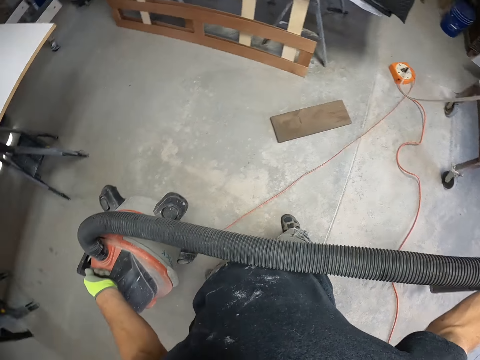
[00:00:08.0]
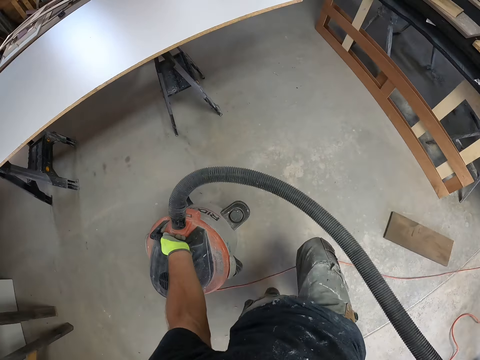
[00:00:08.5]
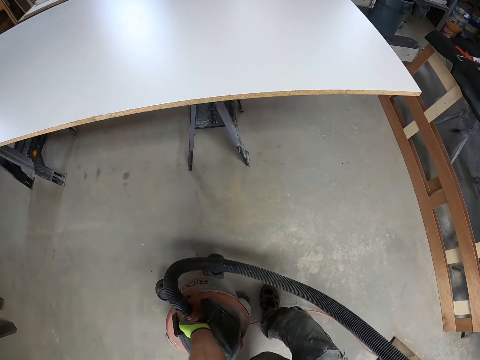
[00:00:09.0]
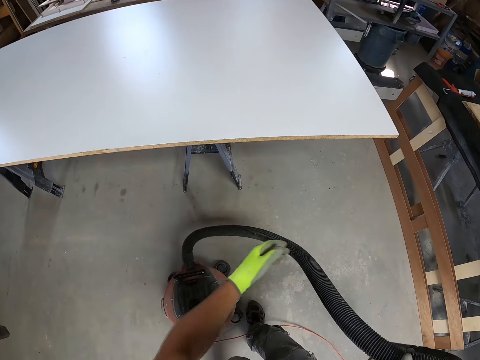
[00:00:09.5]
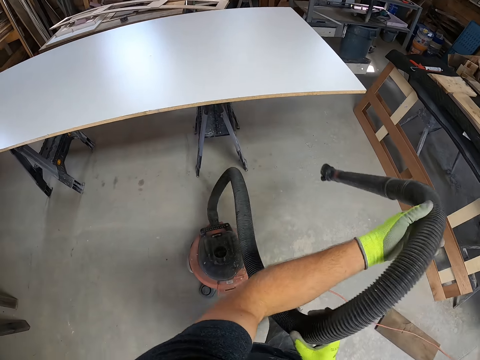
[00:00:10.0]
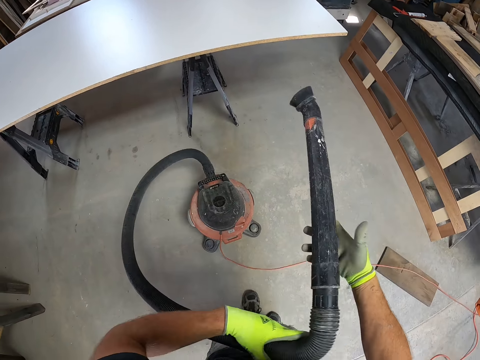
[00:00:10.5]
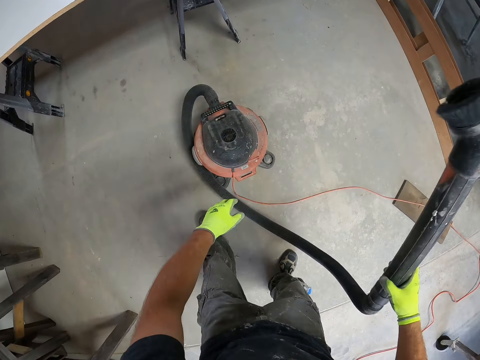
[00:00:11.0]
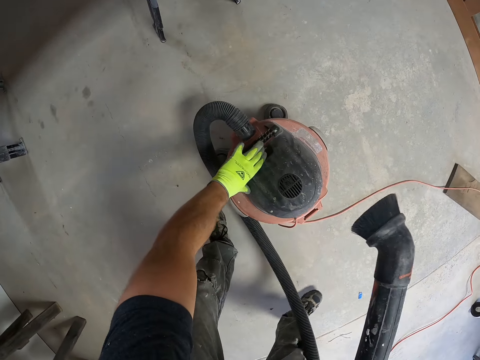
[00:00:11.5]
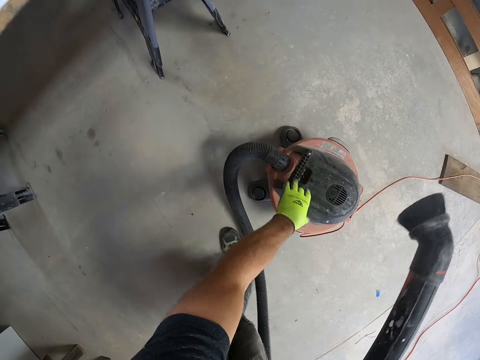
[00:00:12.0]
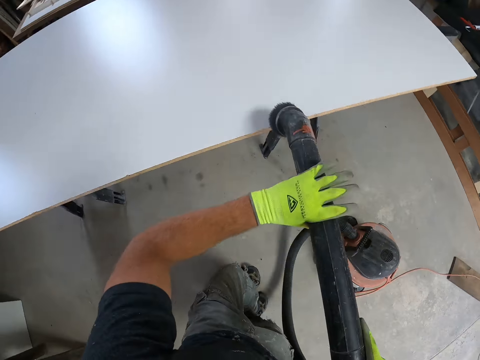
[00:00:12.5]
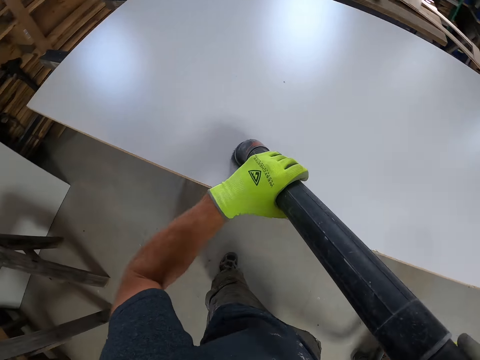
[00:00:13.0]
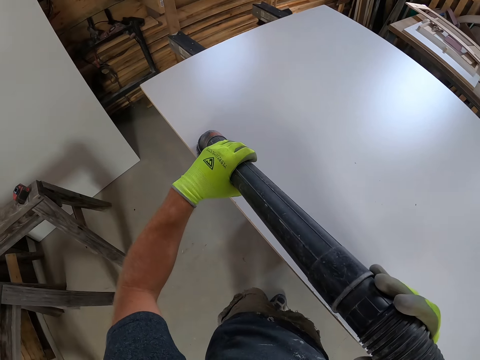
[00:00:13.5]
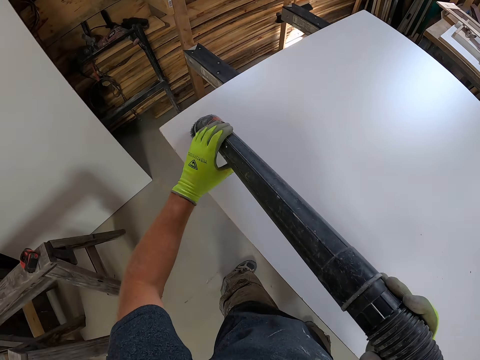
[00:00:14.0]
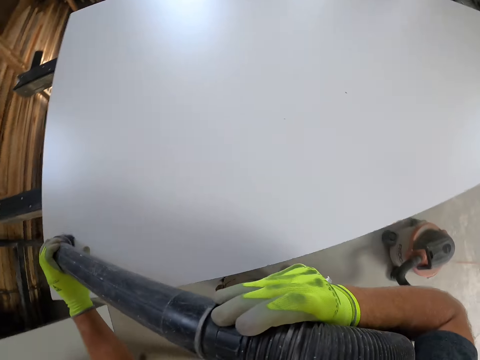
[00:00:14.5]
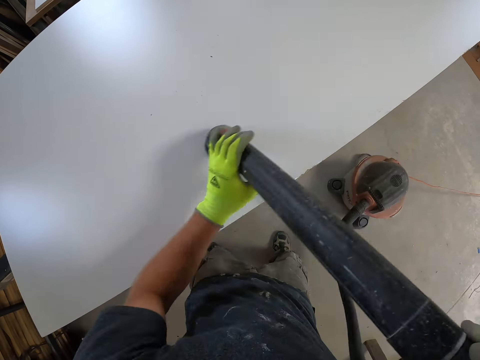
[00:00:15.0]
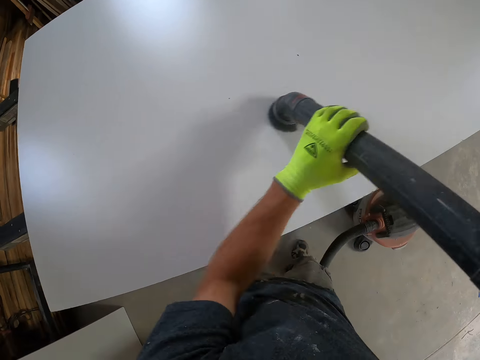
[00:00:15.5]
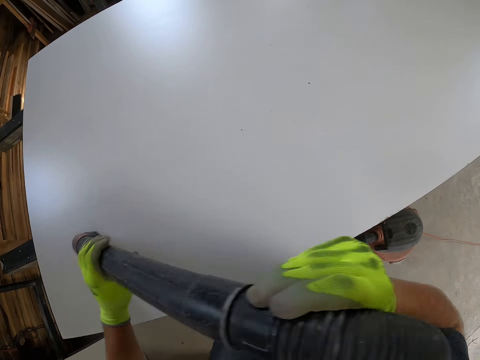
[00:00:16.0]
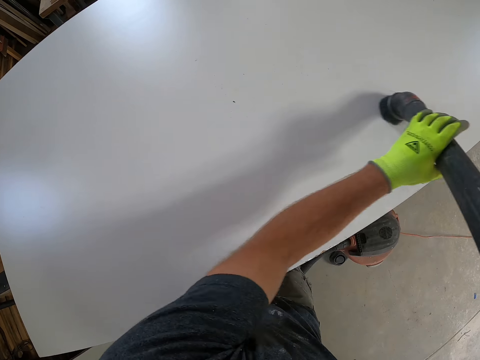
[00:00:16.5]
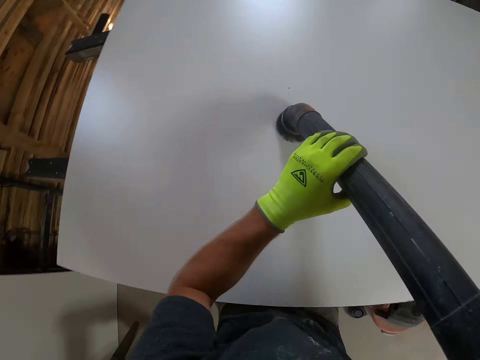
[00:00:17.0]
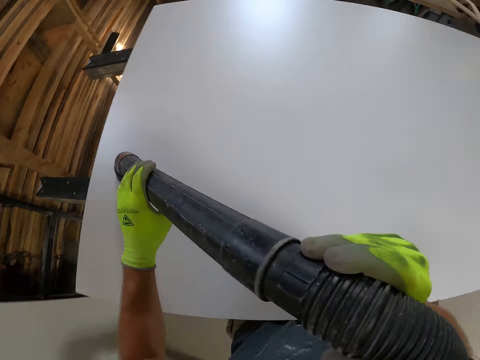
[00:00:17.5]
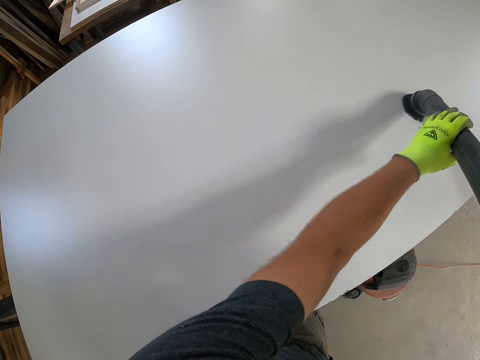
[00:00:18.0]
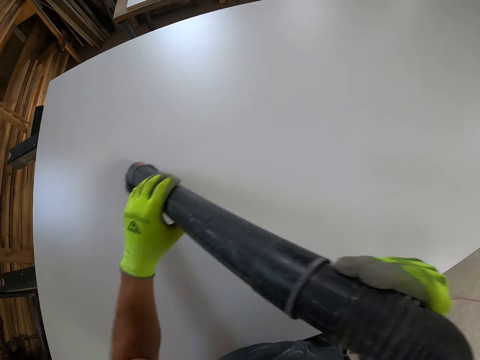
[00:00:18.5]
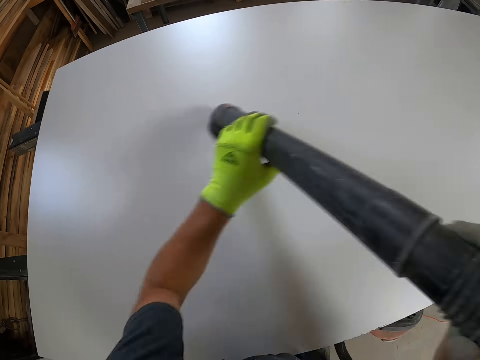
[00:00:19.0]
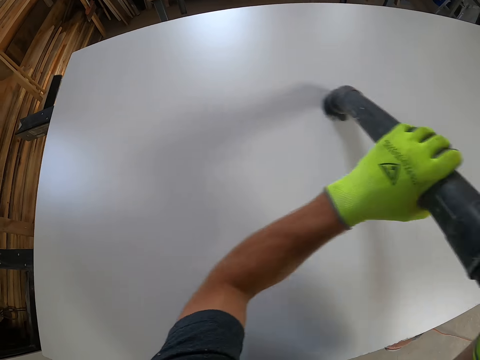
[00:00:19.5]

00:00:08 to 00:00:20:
The camera wearer drops the vacuum machine or vacuum cleaner on the ground. They take the pipe. They turn on the vacuum machine. They press the vacuum cleaner. They use the vacuum machine to vacuum the table top.

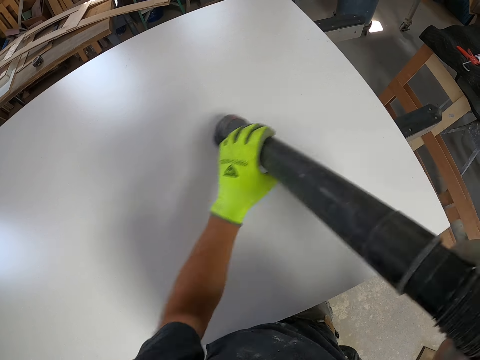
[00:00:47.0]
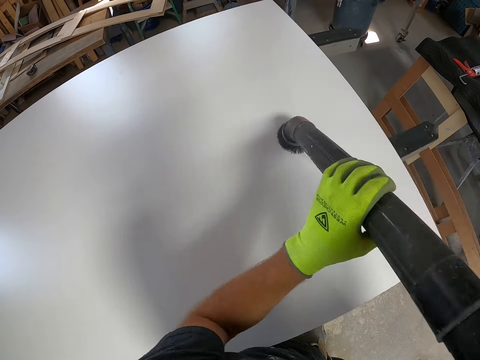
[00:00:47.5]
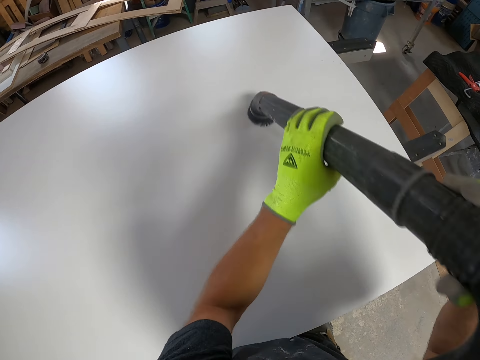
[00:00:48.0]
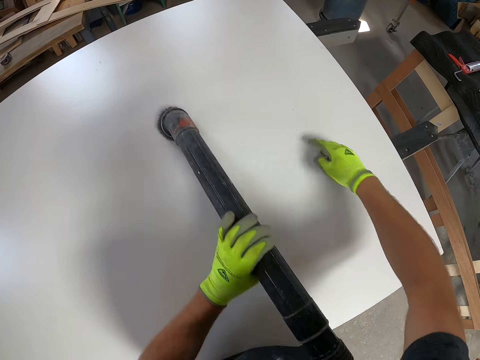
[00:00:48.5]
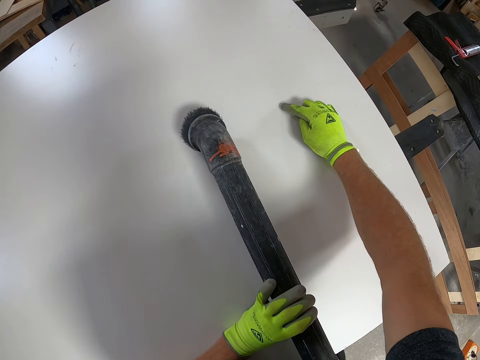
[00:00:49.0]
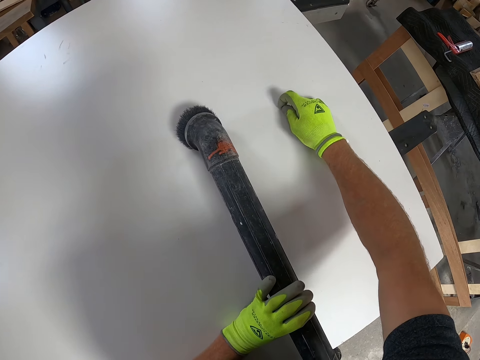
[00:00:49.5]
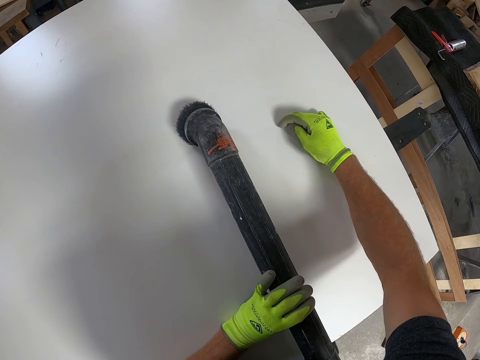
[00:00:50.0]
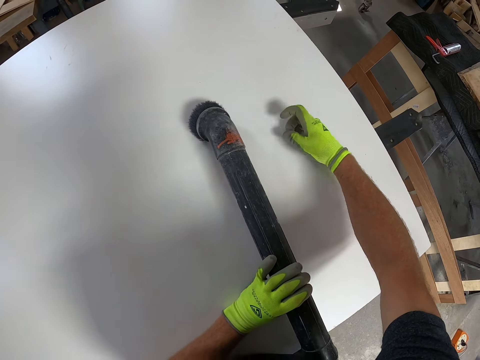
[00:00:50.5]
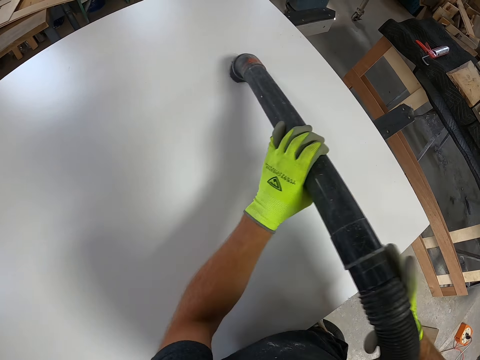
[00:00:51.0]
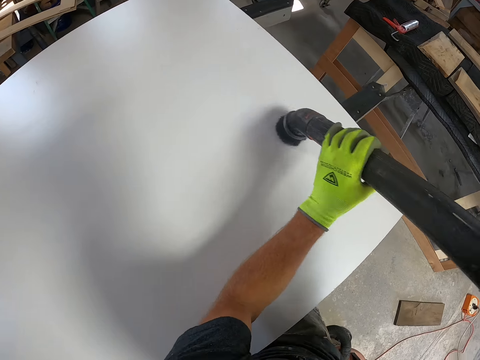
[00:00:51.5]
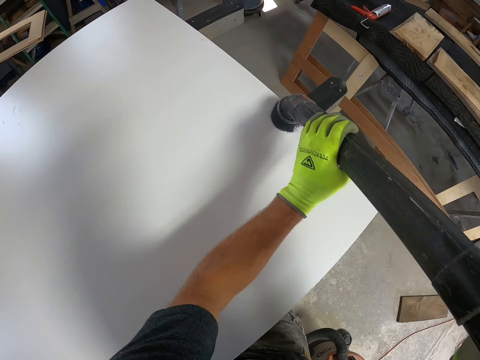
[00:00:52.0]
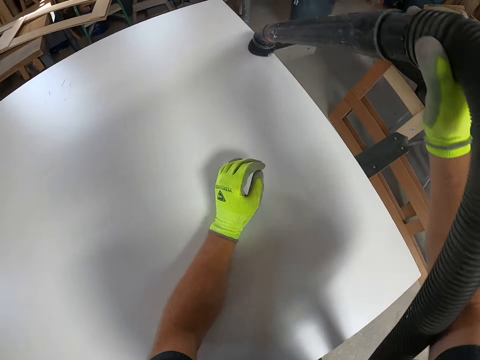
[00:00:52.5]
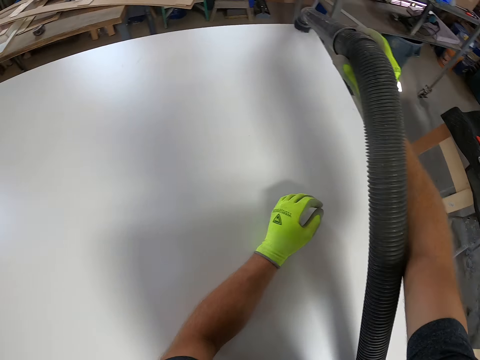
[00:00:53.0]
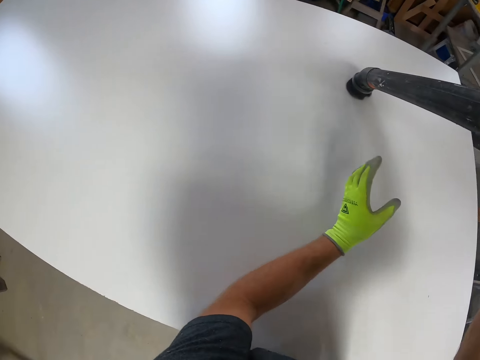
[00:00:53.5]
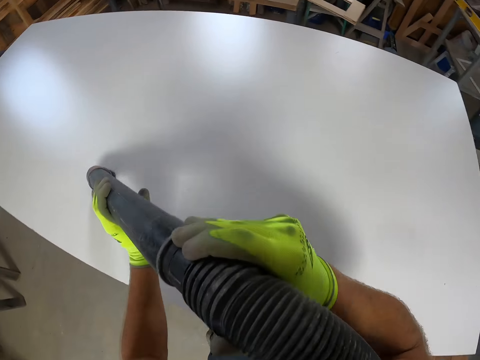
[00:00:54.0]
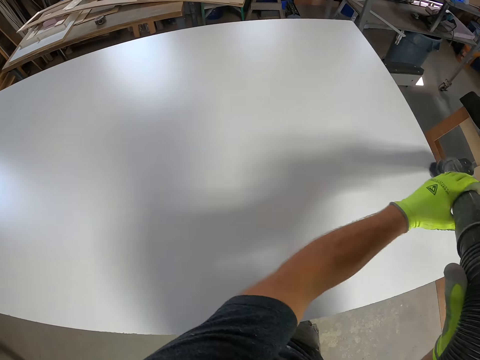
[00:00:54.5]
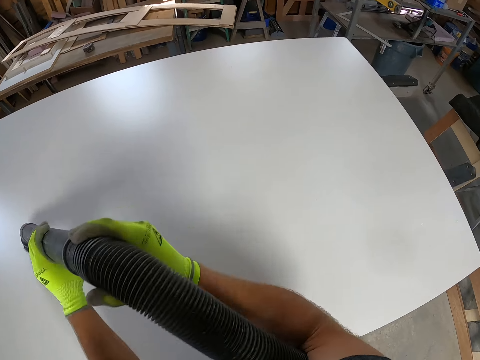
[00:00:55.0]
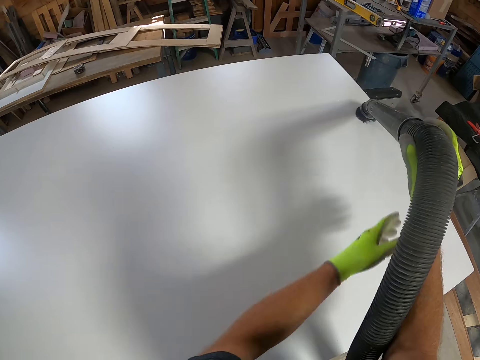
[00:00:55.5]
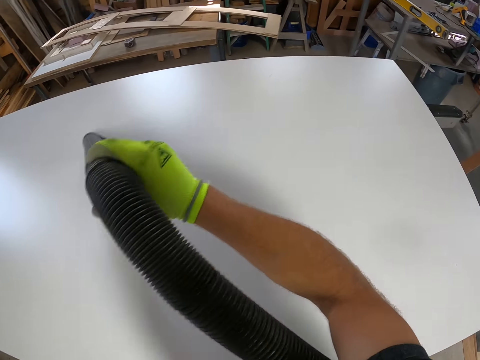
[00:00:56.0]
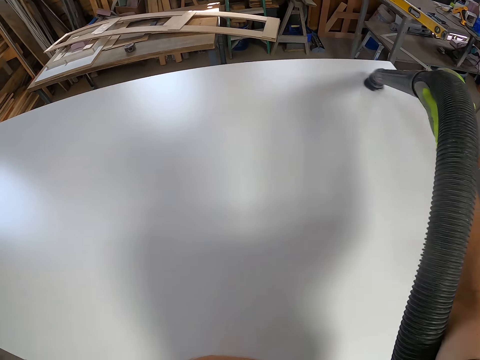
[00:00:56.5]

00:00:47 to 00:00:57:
The camera wearer cleans the table with his hands. He touches his finger on the table. He uses the vacuum machine to vacuum the table top.

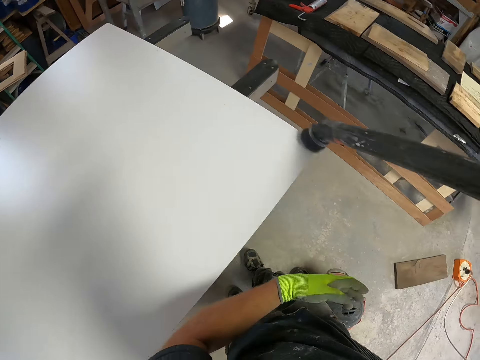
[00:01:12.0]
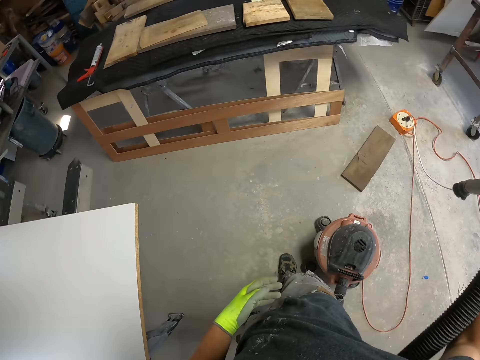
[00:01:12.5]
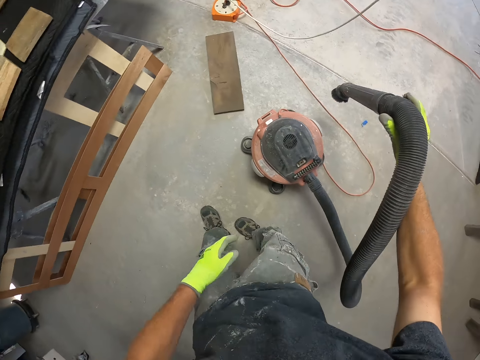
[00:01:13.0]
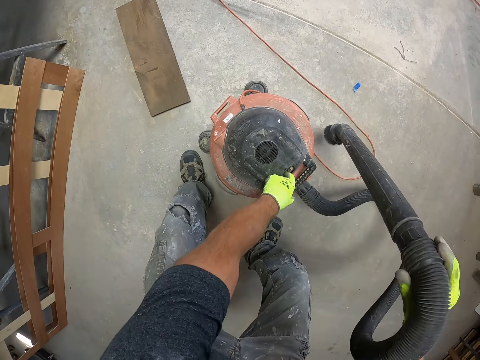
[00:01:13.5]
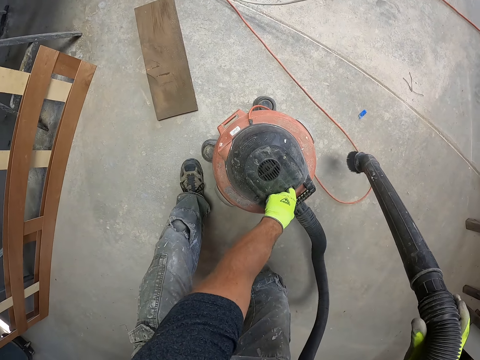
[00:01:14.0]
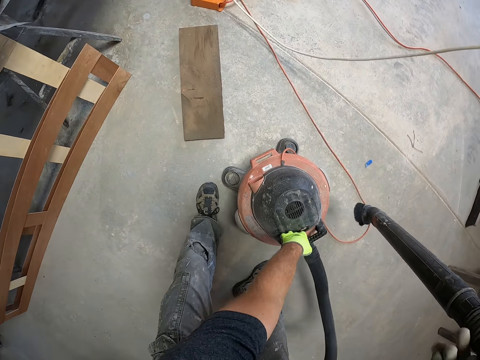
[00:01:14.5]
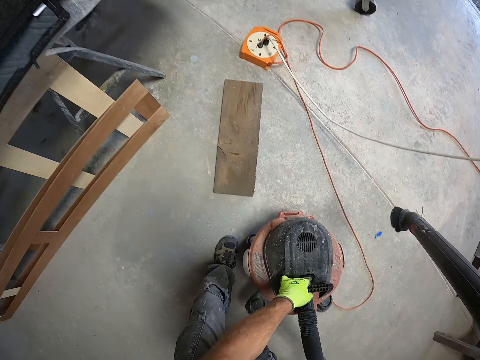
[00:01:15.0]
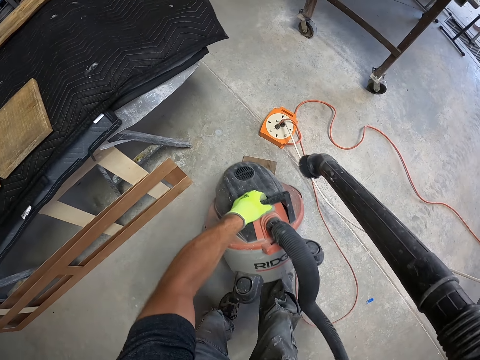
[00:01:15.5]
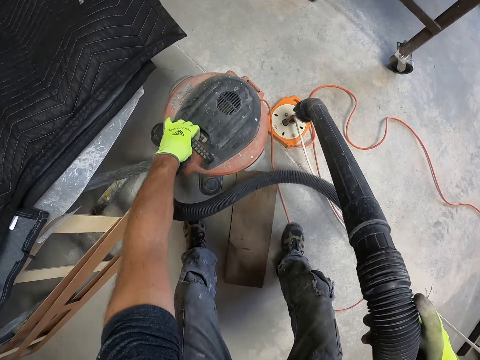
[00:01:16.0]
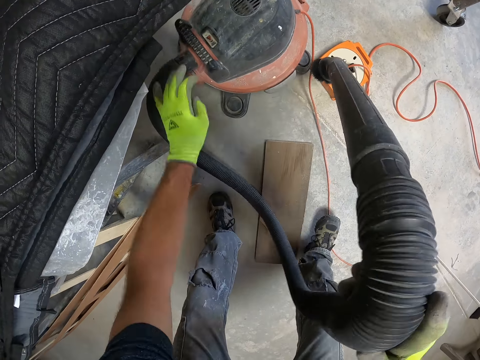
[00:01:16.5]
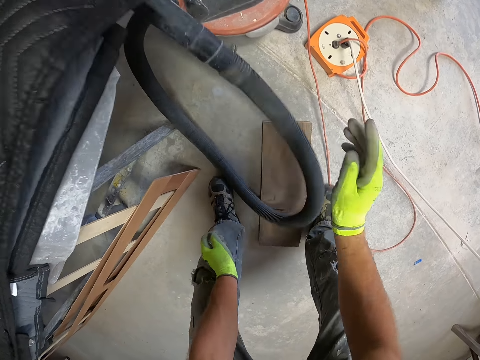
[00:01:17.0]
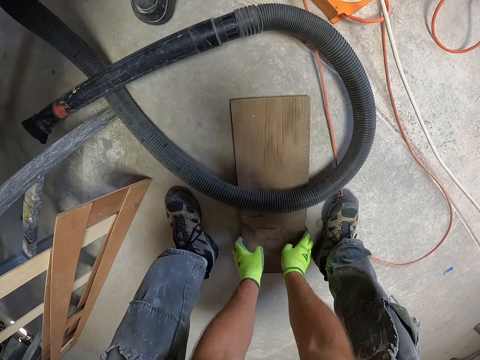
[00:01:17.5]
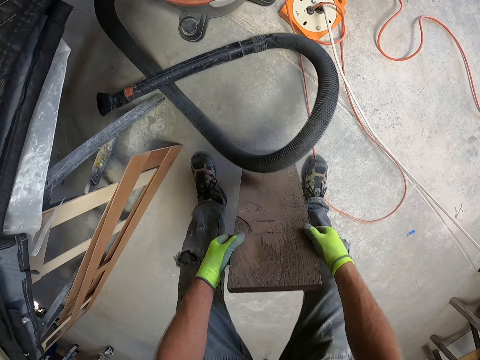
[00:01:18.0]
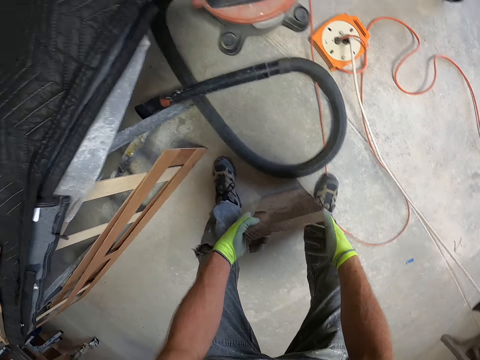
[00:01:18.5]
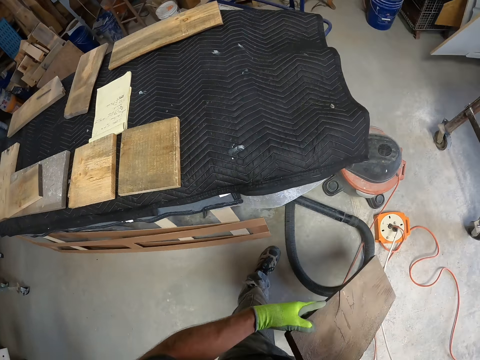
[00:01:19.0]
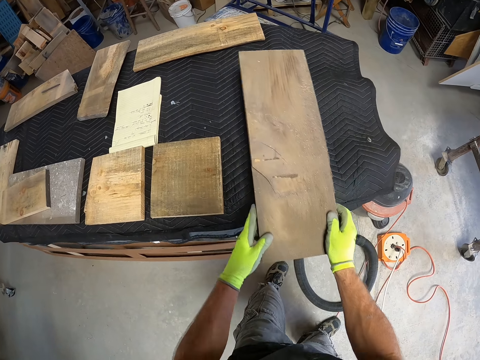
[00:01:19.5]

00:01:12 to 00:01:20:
The camera wearer turns off the vacuum machine or vacuum cleaner. They press the vacuum cleaner button. They pick up the vacuum machine from the ground. They drop the vacuum machine underneath the table. They take the piece of wood from the ground.
